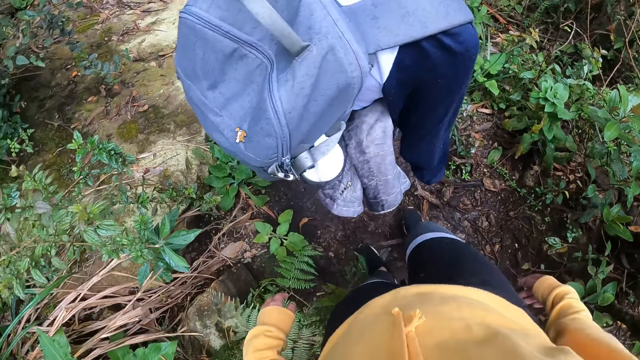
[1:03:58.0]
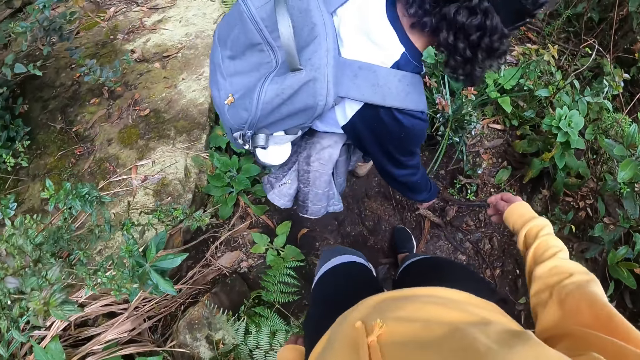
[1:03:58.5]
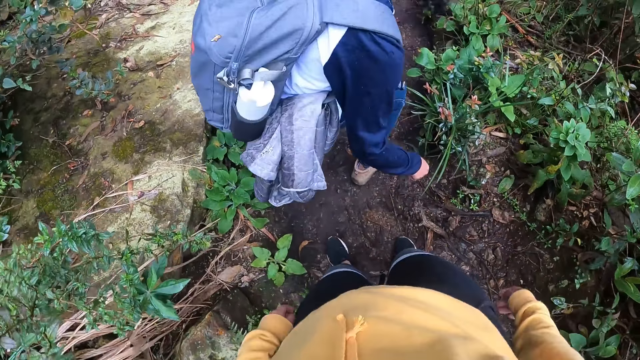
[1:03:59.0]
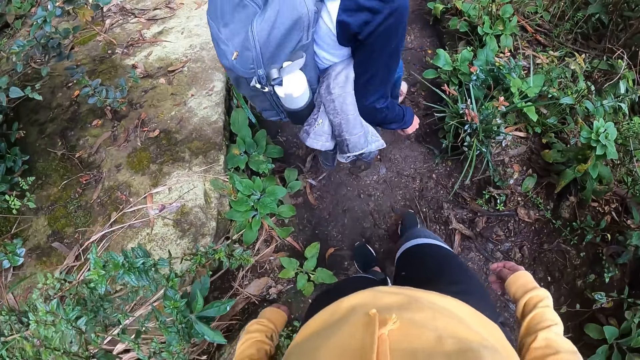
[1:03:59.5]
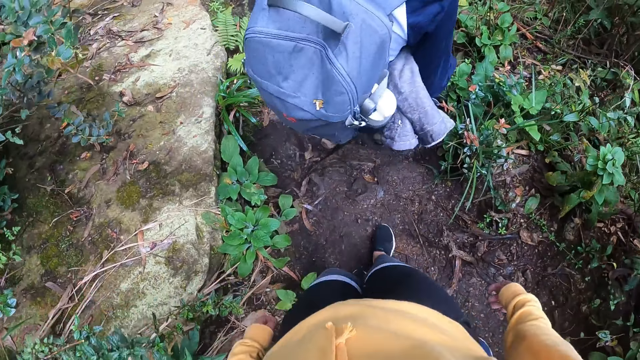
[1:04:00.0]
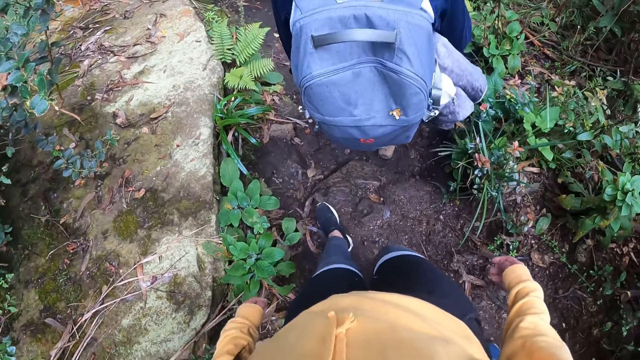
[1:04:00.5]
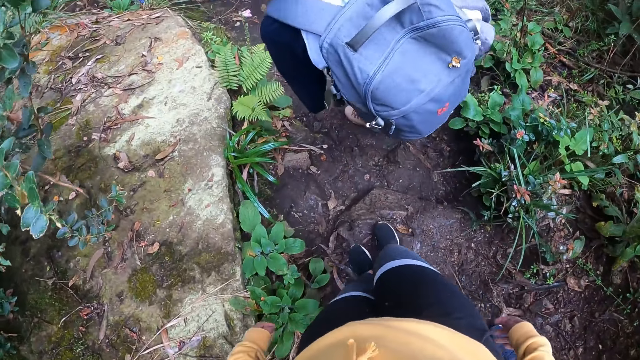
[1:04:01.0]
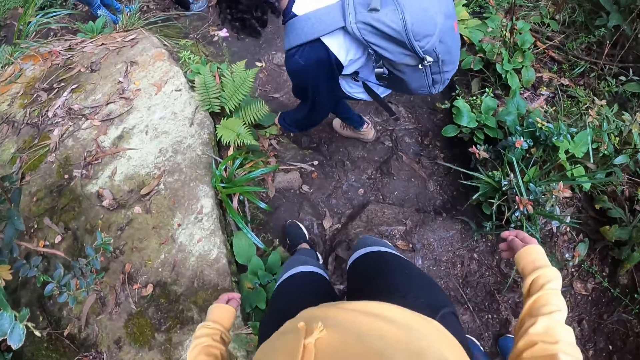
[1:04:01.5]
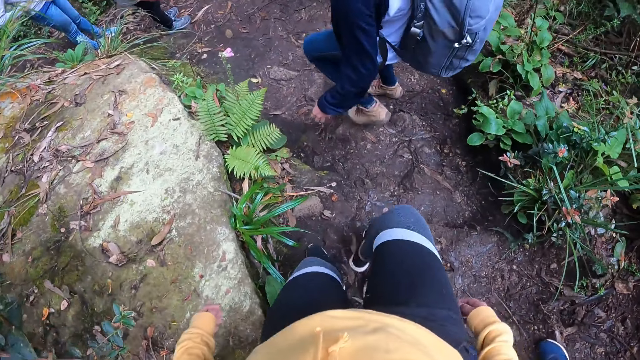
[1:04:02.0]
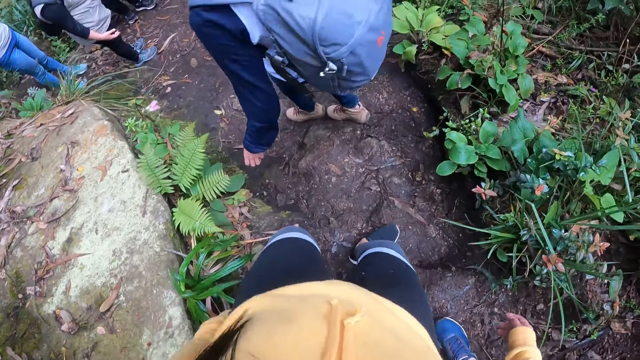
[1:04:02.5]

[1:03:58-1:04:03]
The camera wearer walks around.

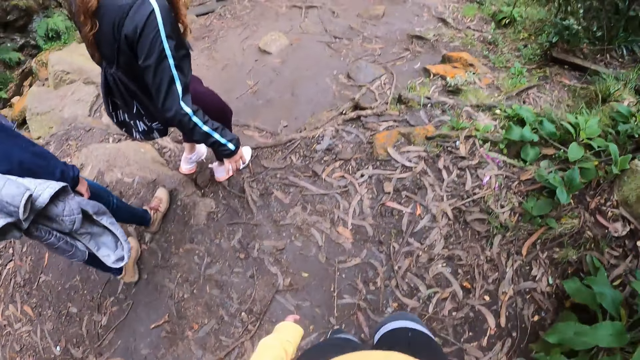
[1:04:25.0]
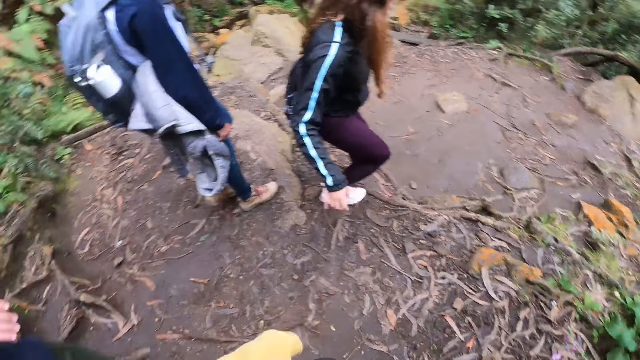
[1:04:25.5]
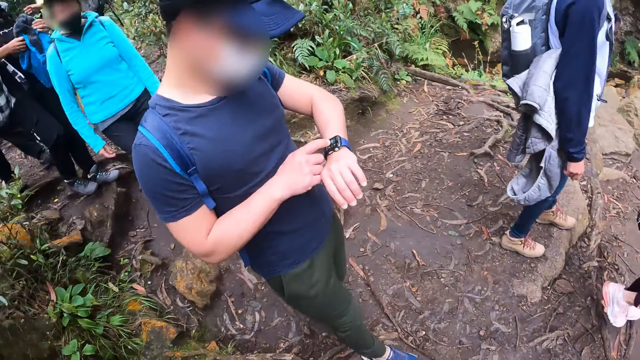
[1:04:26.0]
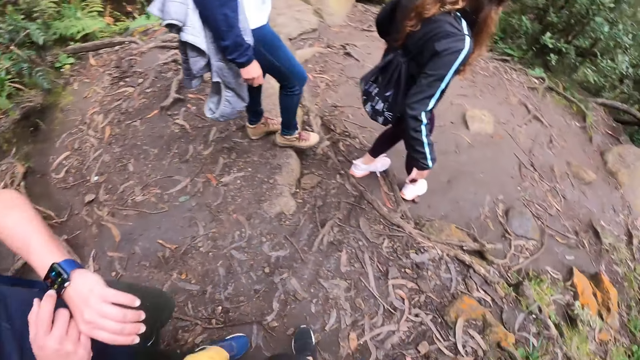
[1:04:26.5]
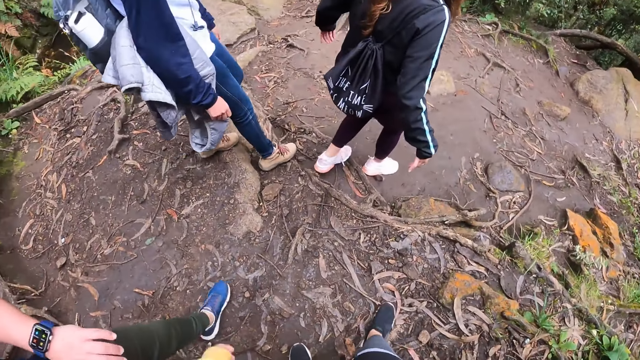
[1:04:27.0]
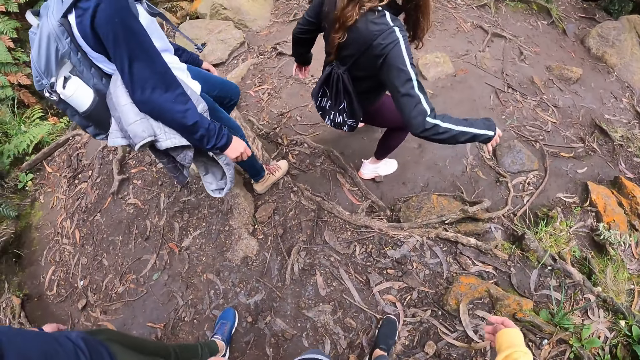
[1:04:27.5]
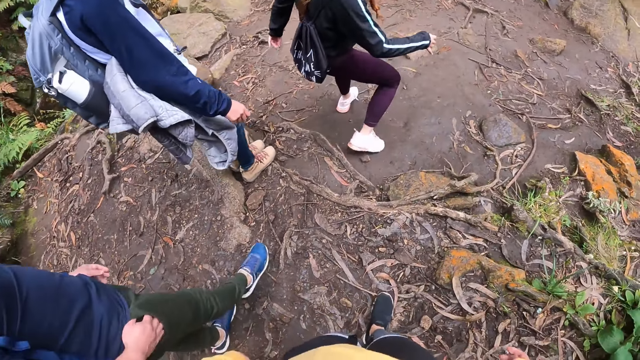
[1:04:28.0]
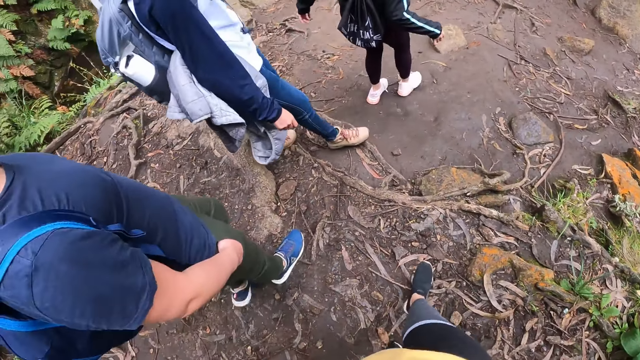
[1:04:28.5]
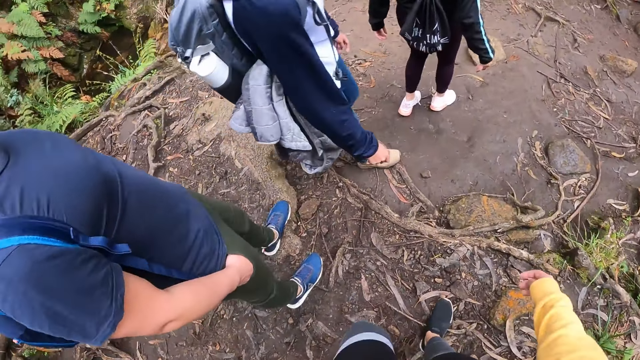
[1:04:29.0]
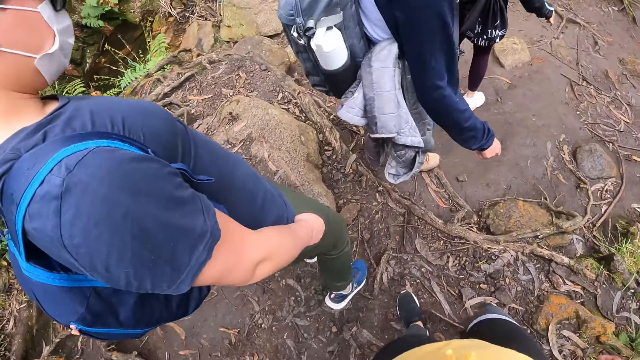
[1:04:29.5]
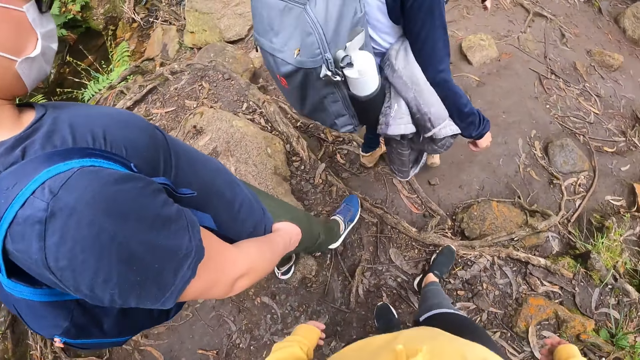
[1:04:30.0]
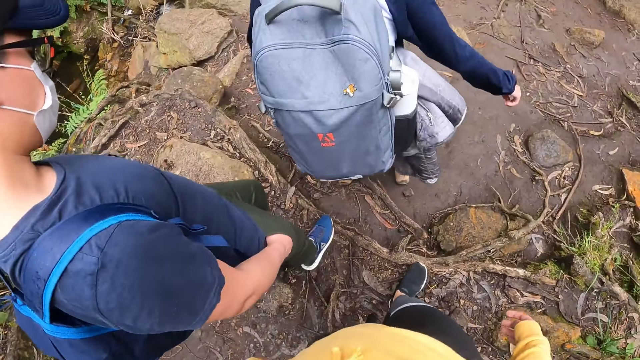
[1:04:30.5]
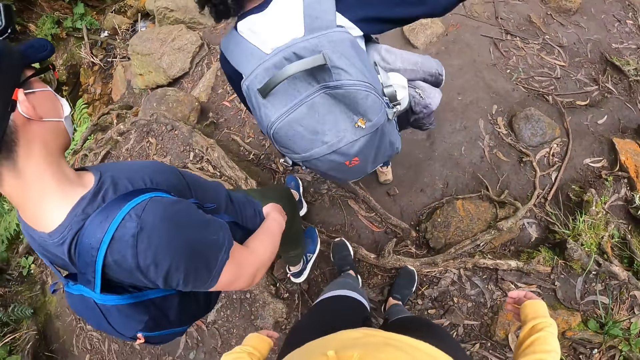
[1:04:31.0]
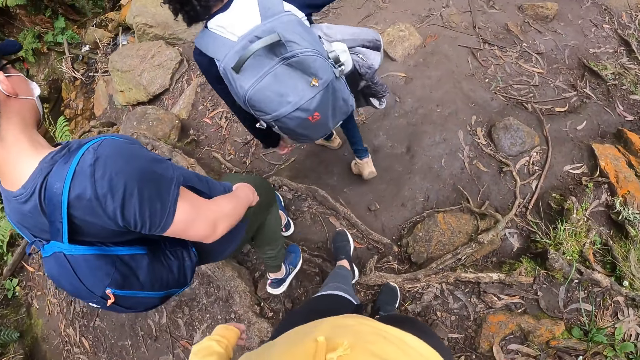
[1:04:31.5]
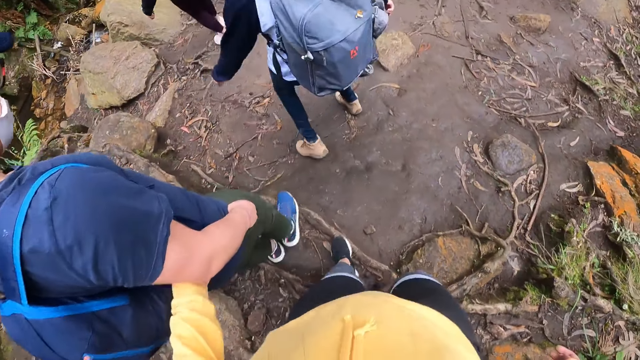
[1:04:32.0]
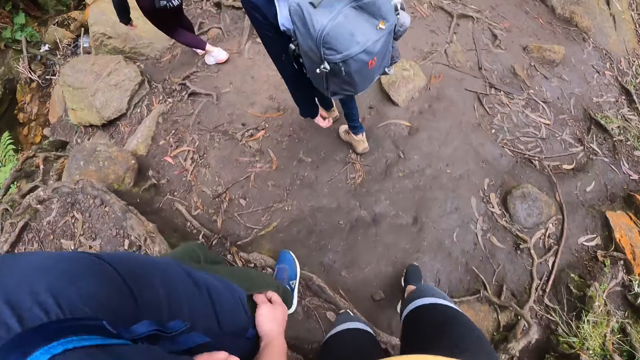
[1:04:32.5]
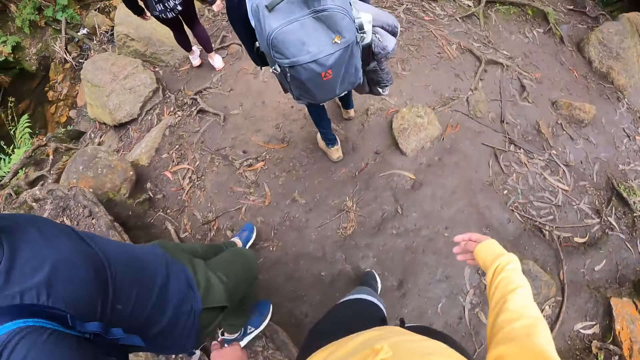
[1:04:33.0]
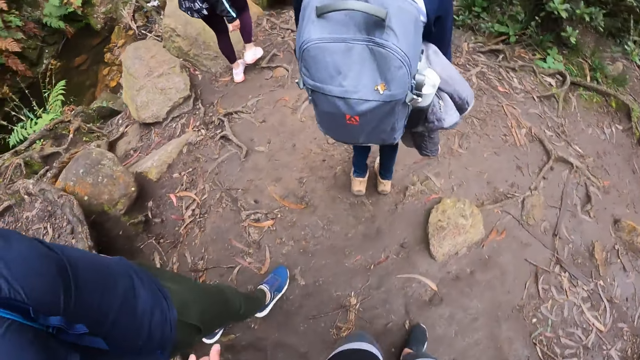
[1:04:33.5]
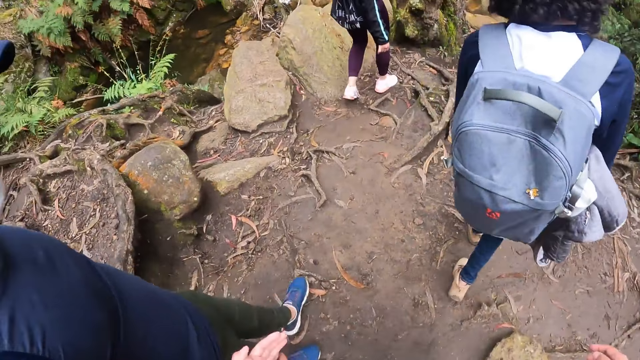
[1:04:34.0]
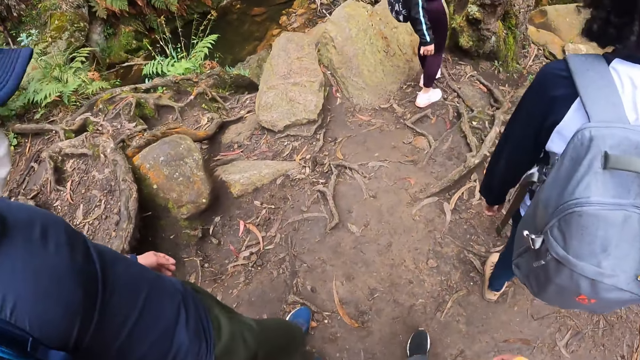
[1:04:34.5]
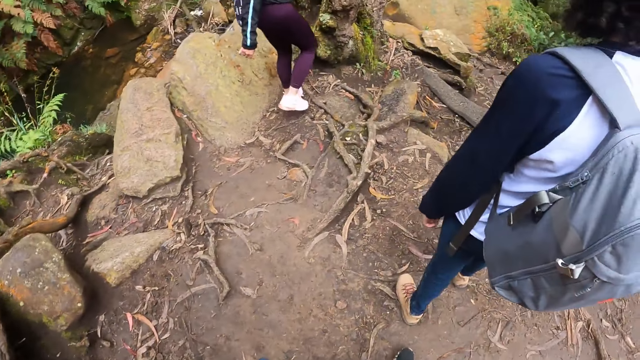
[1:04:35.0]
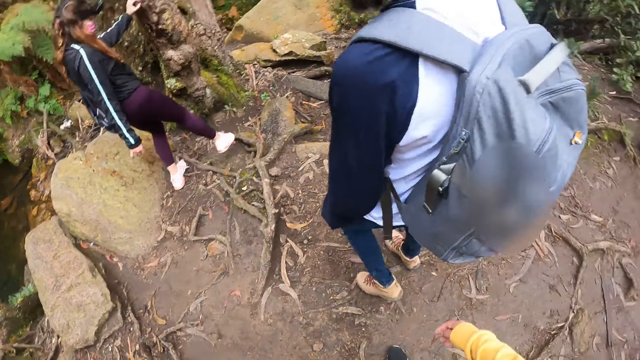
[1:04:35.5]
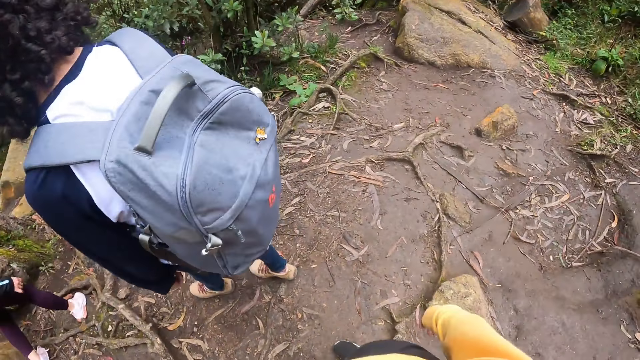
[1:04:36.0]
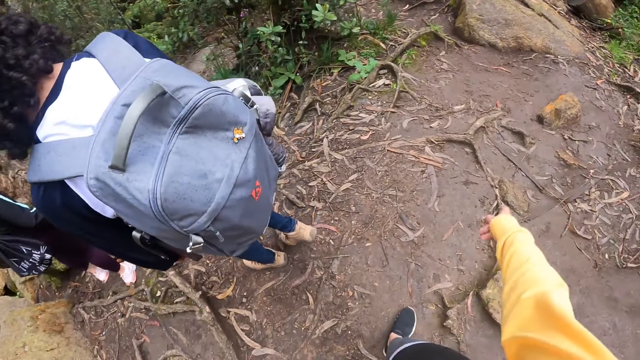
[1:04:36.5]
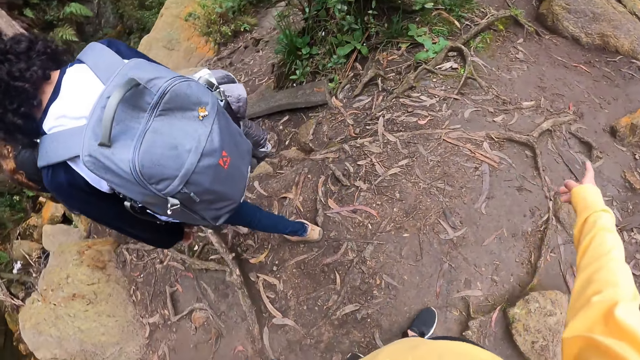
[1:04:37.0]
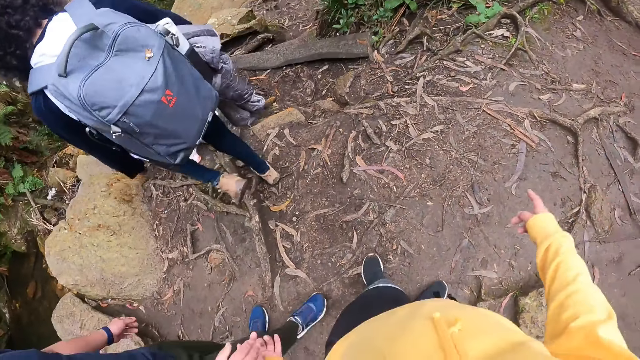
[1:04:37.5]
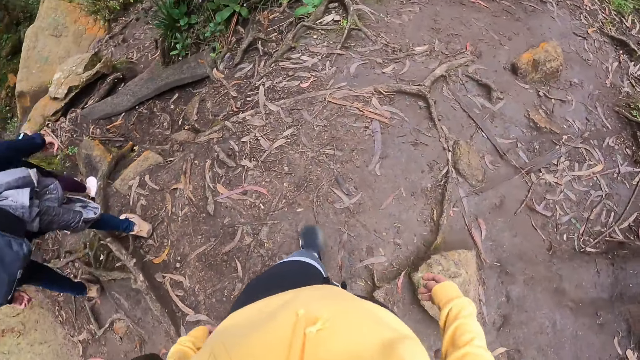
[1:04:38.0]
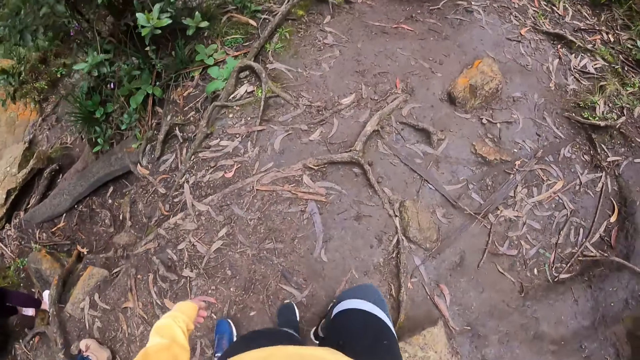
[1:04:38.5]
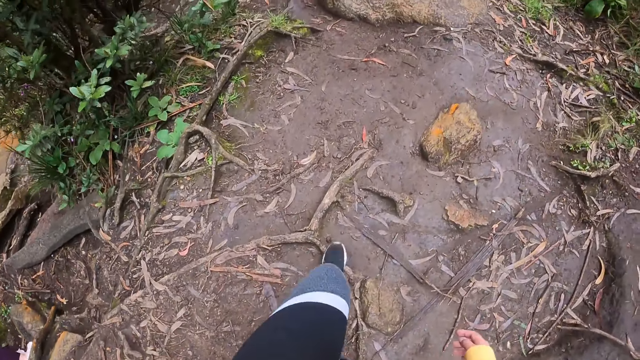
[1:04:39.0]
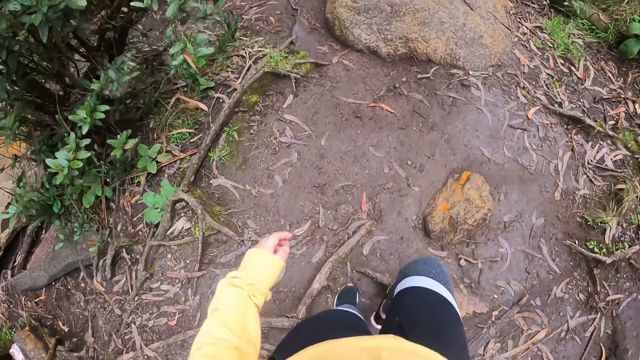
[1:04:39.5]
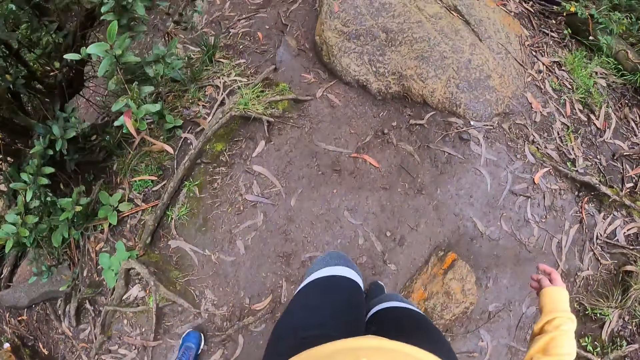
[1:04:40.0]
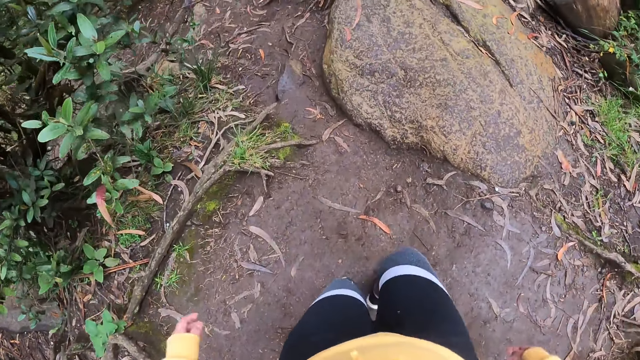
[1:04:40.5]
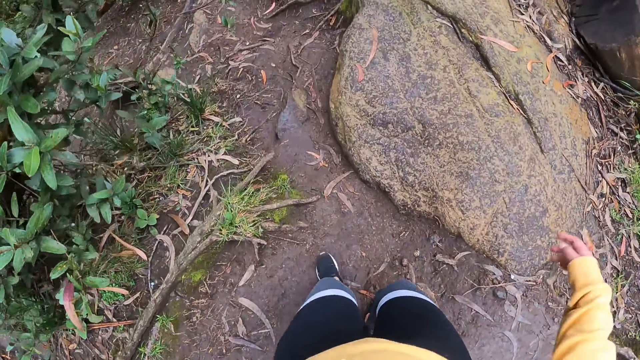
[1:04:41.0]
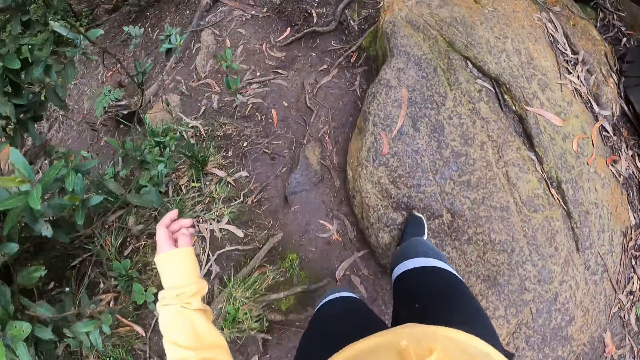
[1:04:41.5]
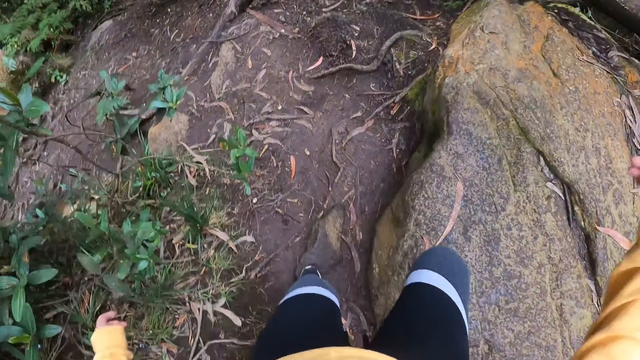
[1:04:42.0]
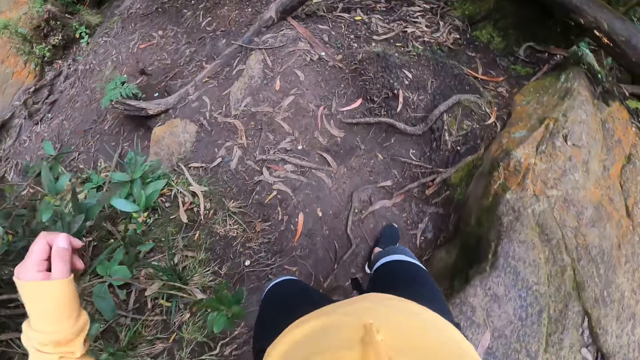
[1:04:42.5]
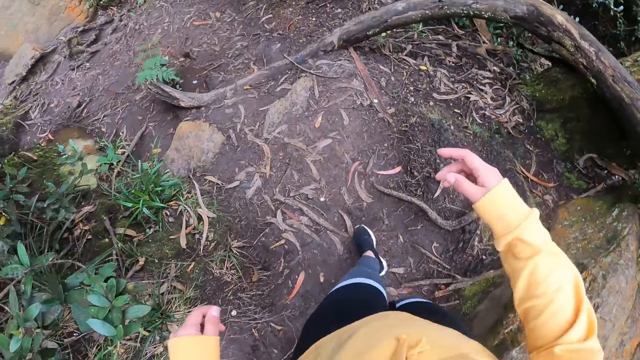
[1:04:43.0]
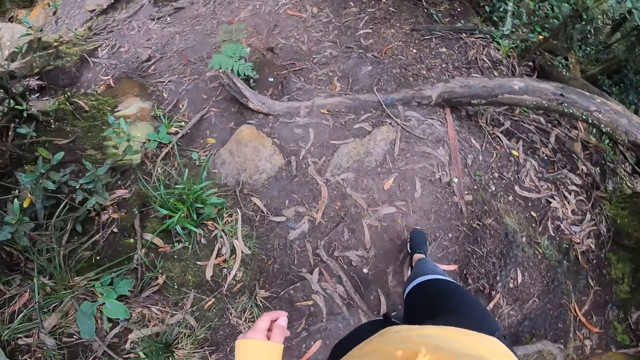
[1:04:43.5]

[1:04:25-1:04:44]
The camera wearer looks around. She walks around. She points her right hand to the ground. She walks around.
